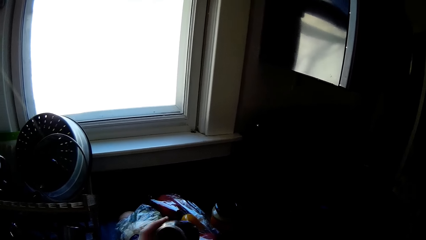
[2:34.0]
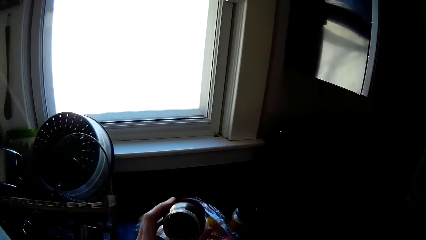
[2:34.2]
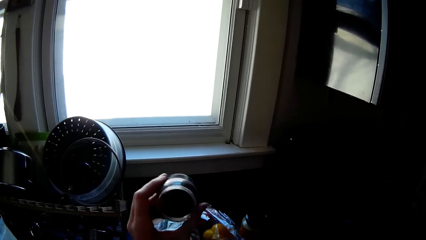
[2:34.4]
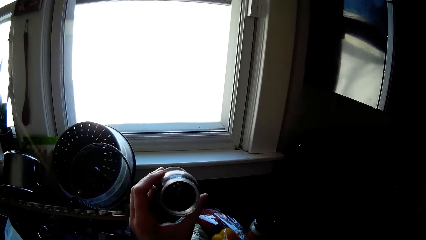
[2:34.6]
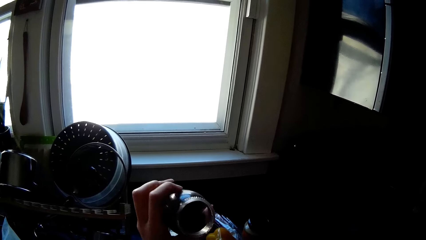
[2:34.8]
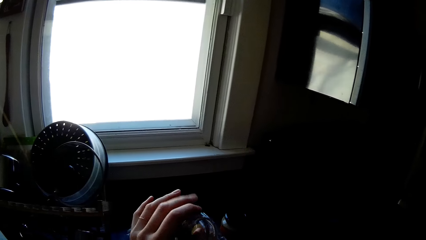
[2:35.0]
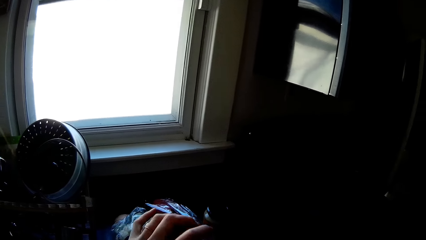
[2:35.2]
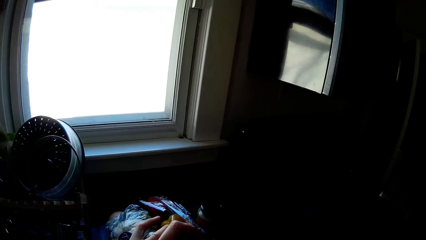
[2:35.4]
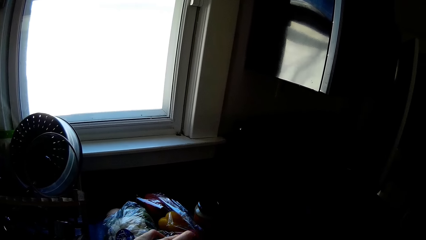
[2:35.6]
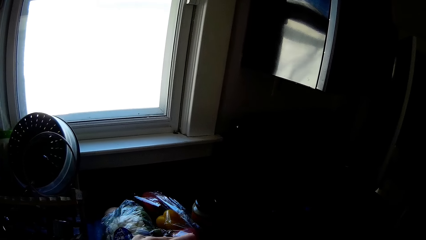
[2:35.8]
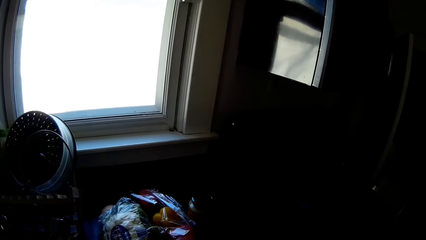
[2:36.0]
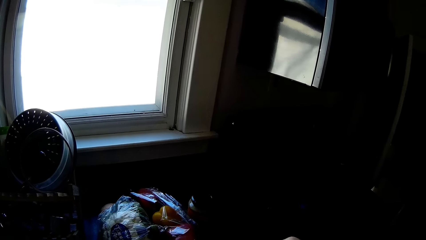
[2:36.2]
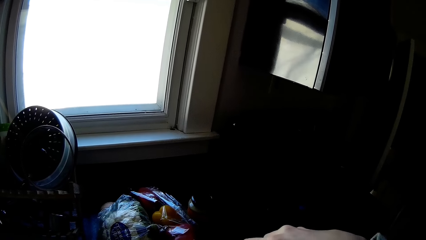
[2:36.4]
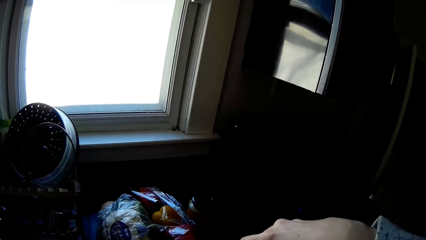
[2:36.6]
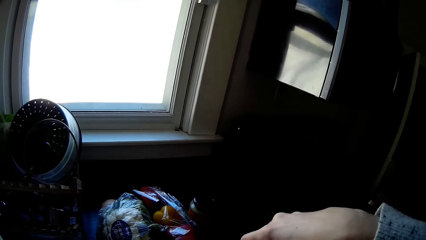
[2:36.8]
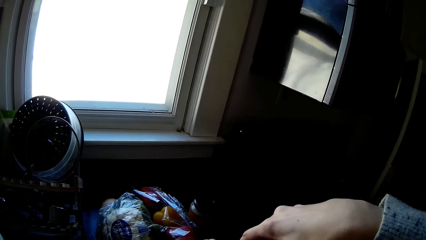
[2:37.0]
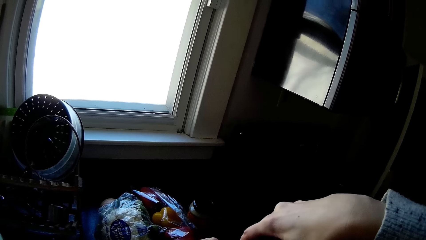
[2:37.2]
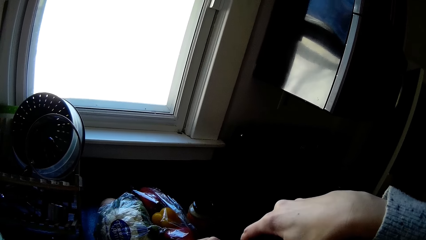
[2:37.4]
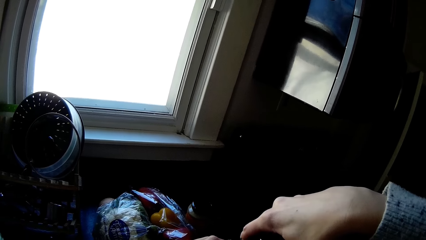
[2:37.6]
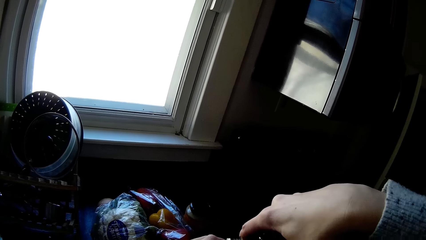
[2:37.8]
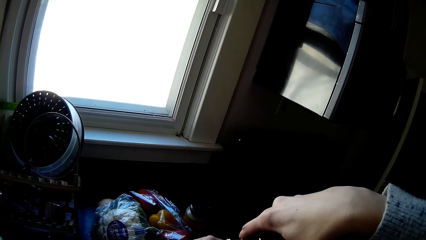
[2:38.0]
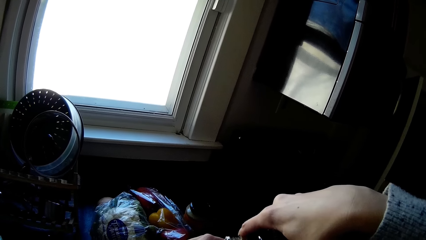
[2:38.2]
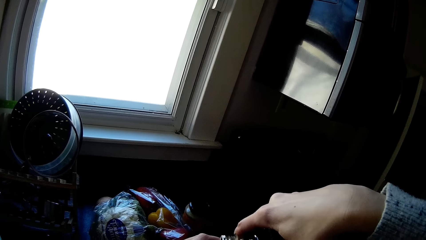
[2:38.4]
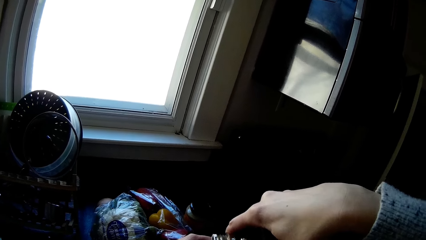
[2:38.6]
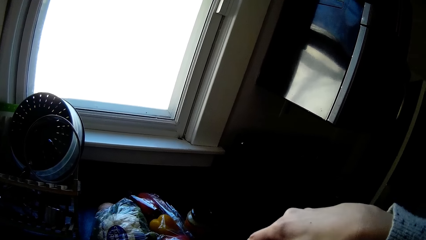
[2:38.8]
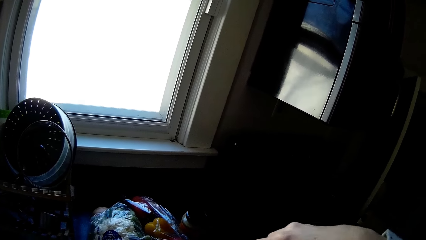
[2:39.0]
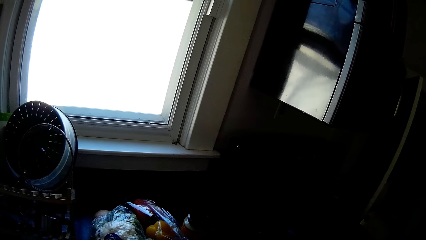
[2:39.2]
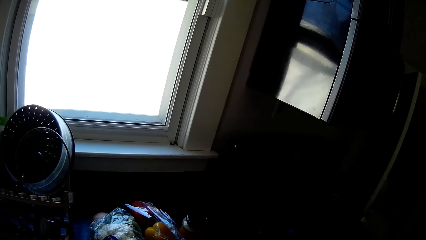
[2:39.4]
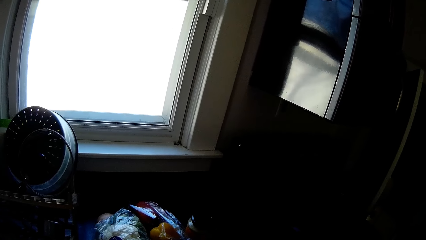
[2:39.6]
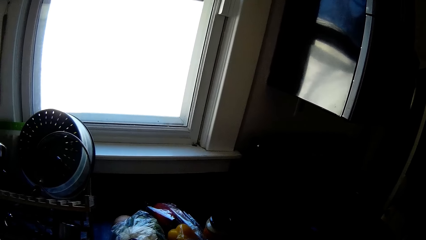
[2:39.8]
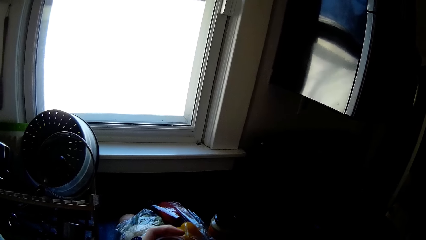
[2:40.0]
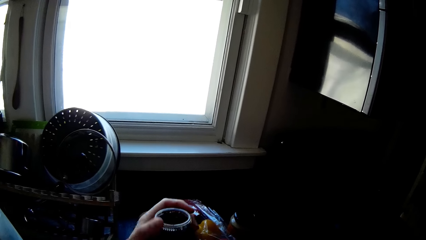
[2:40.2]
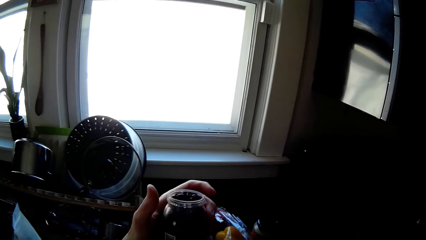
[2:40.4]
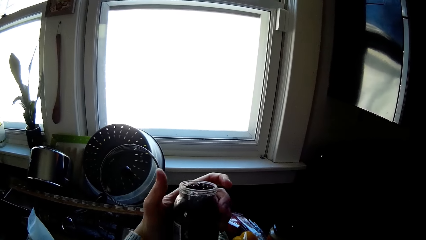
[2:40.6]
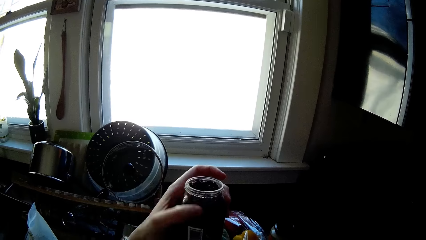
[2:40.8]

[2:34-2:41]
The camera wearer raises a small jar with her left hand. She shakes something. She pours black pepper from the jar of black pepper in her right hand into the small jar in her left hand.

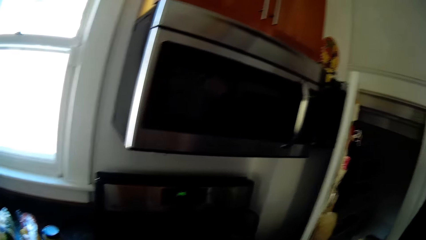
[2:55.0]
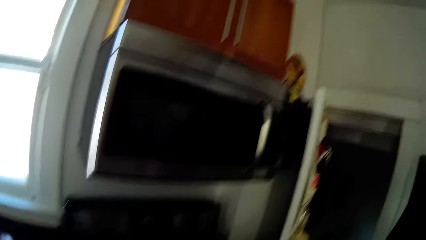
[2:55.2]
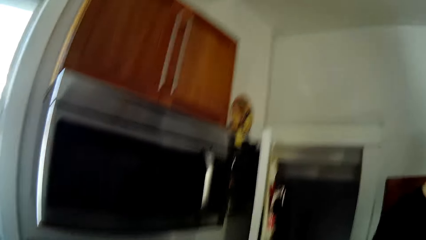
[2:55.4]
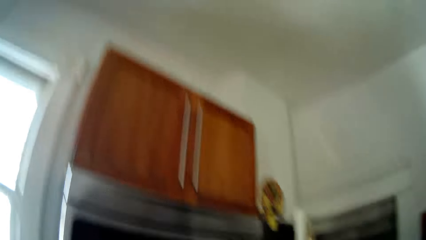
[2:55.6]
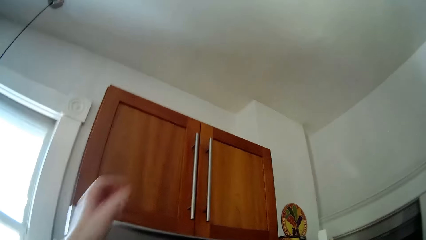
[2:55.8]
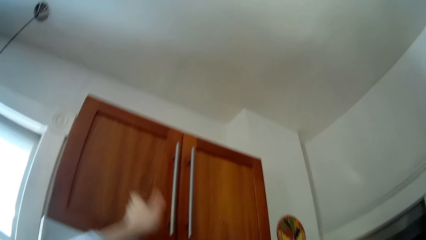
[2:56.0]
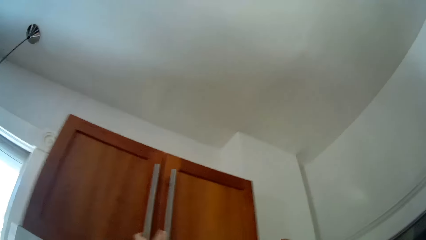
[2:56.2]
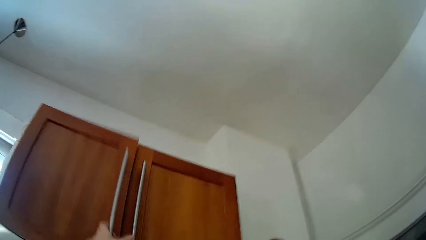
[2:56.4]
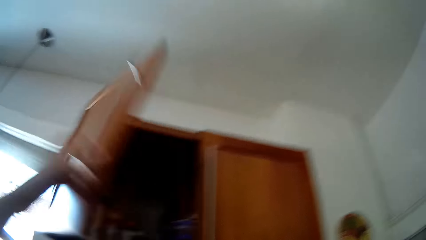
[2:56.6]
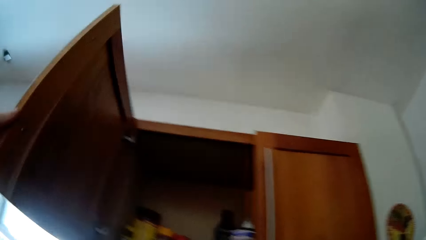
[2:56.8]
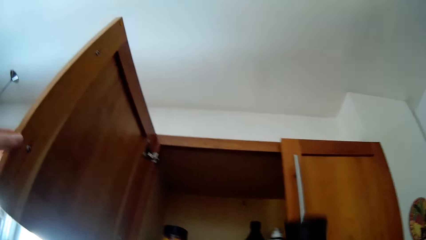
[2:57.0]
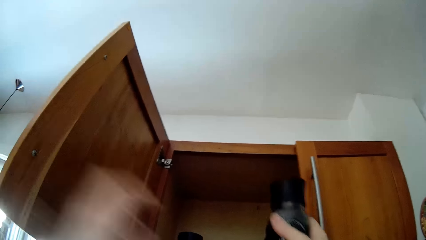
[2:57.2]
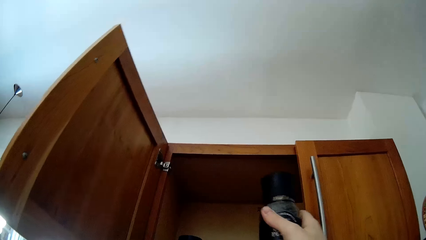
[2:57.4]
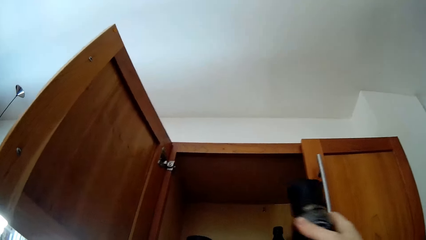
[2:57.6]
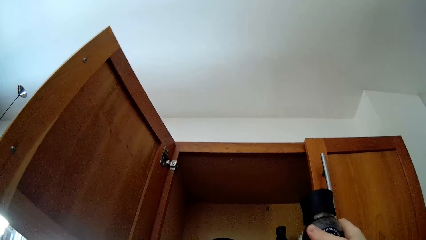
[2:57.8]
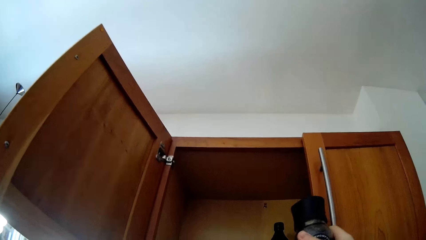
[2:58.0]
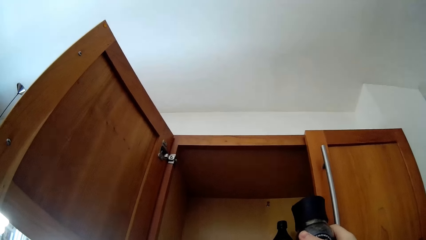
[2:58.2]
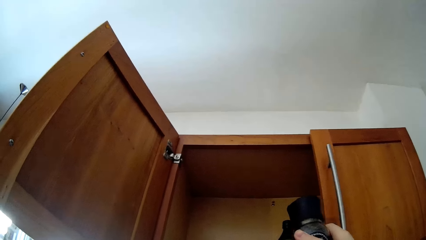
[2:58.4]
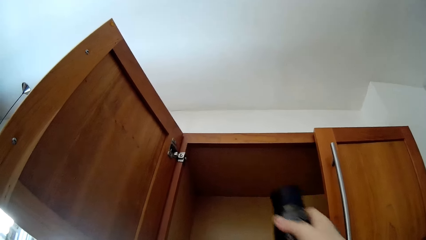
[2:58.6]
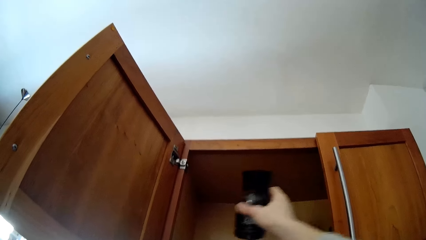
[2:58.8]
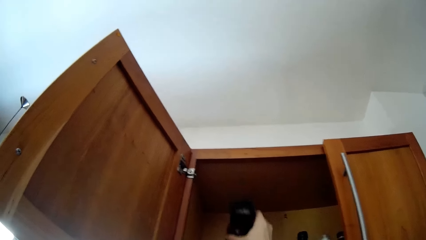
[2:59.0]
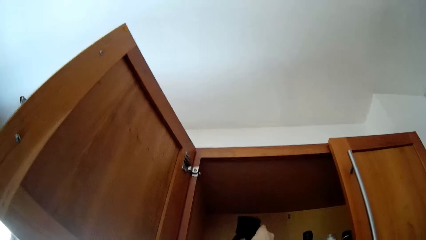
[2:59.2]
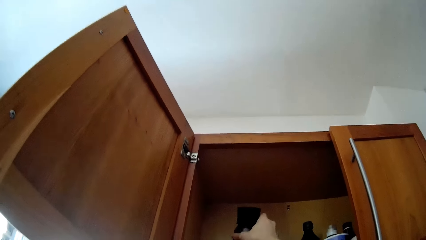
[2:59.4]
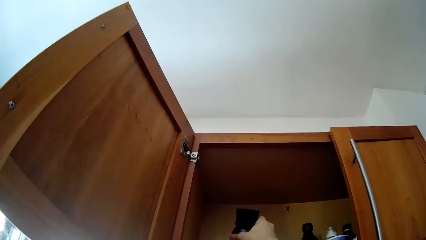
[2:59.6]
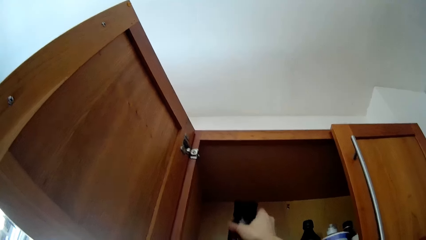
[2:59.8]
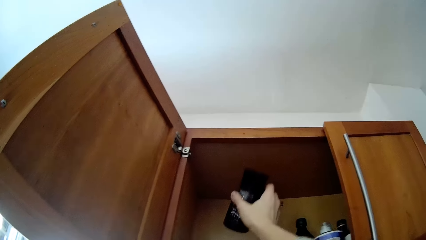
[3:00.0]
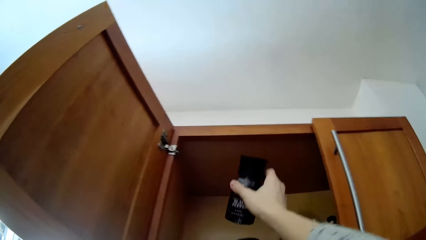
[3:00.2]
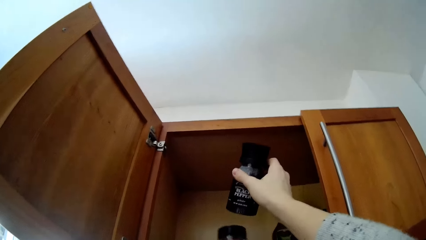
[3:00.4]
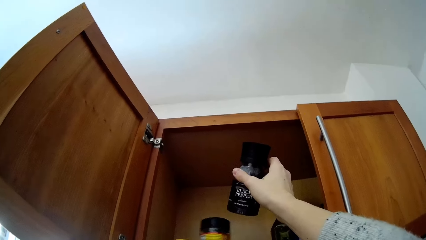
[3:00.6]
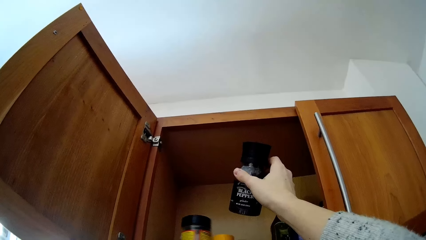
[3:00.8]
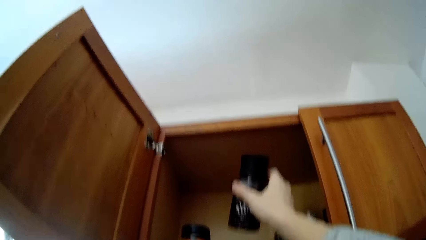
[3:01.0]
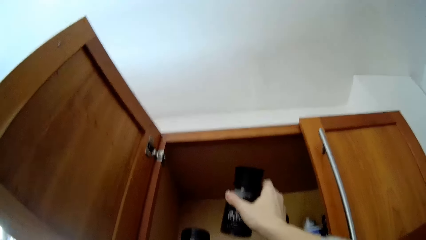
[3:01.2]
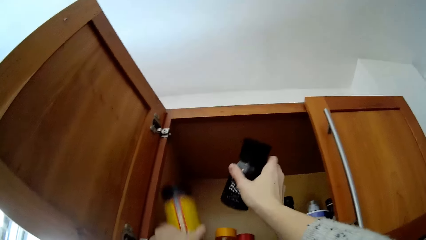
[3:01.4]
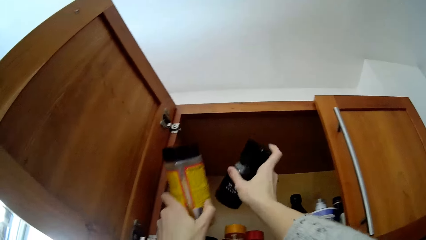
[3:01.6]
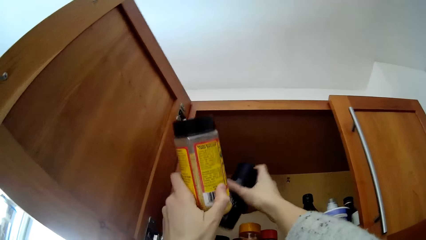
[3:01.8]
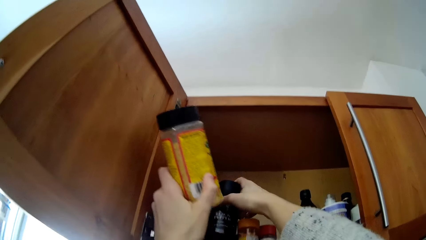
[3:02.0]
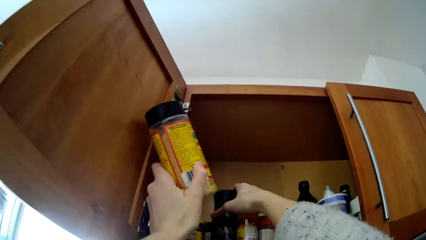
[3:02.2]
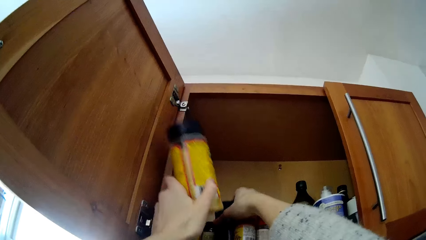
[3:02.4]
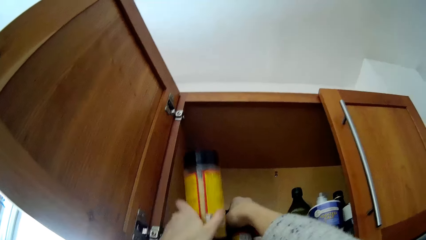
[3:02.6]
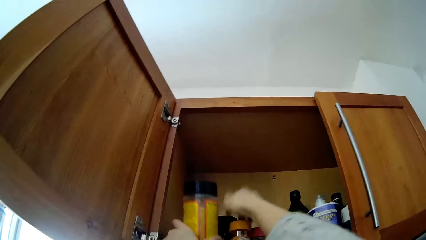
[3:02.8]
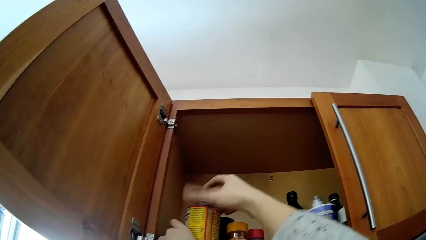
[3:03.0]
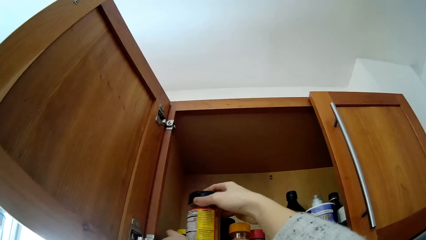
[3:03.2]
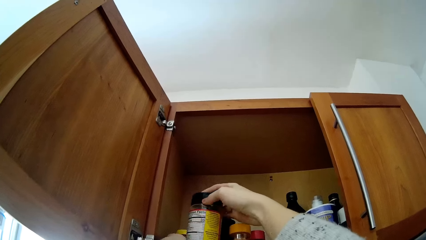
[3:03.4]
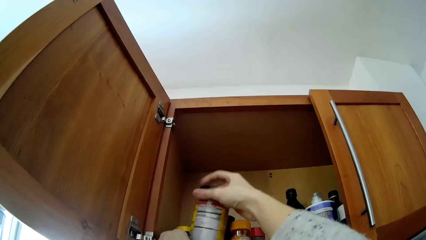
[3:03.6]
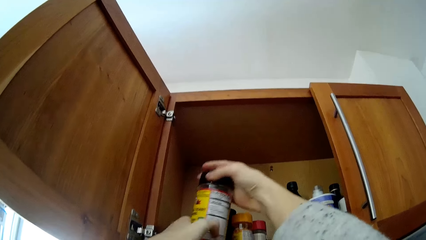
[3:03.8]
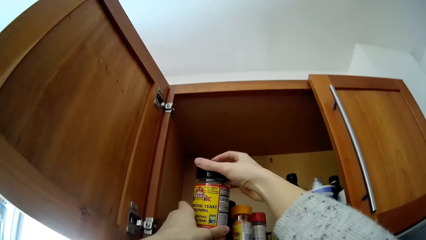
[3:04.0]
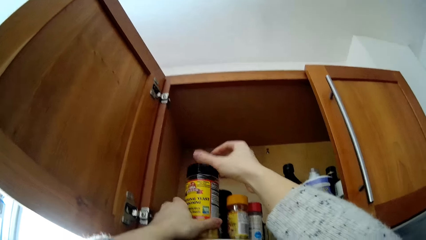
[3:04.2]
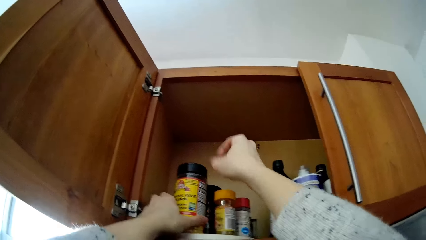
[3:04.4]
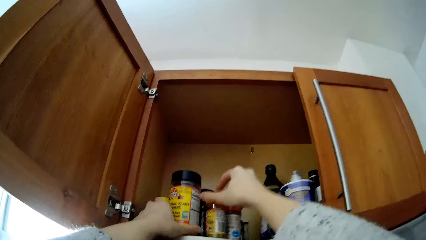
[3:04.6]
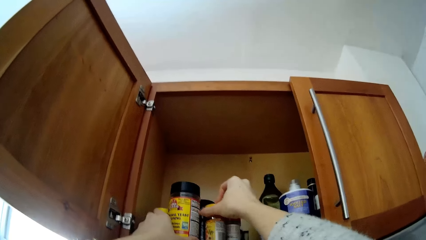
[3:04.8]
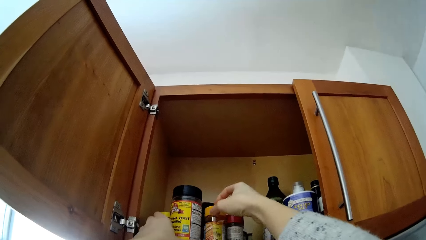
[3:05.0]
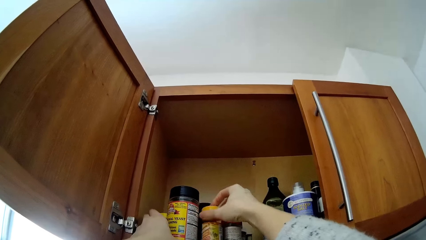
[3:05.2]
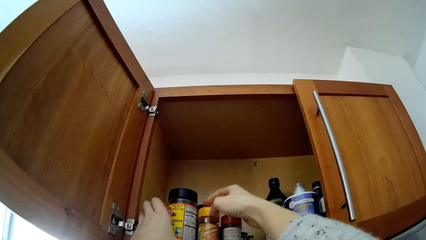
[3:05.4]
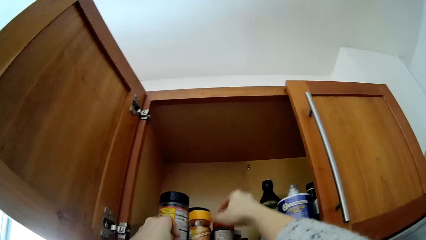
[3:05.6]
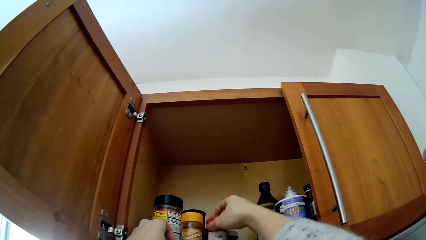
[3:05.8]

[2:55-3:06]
The camera wearer opens the cabinet with her left hand. She puts back the tin in the cabinet. She picks up a bottle of seasoning on the tray in the jar with her left hand. She places the jar of black pepper on the tray in the cabinet with her right hand. She turns the bottle of seasoning in her left hand with her right hand. She places the bottle of seasoning on the tray in the jar with her left hand. She touches a bottle on the tray in the cabinet with her right hand.
